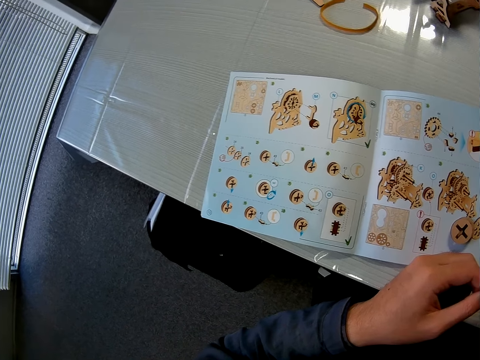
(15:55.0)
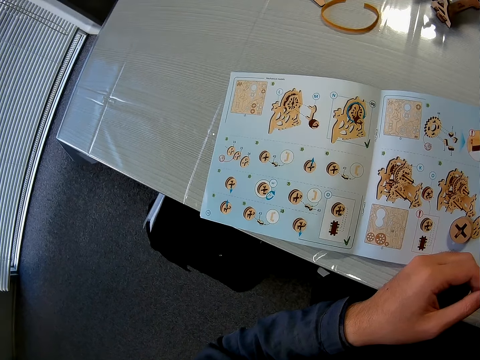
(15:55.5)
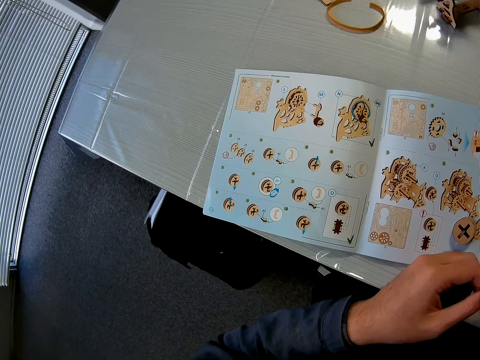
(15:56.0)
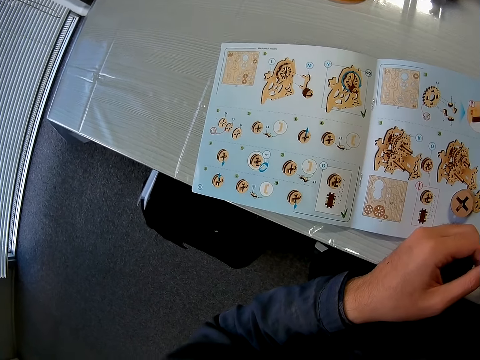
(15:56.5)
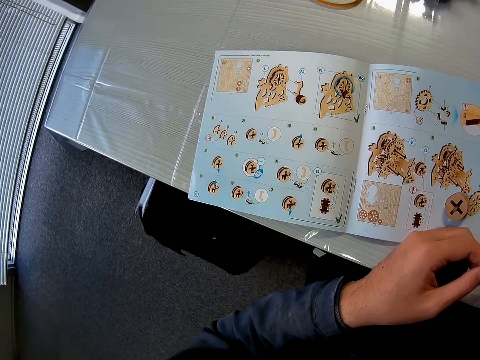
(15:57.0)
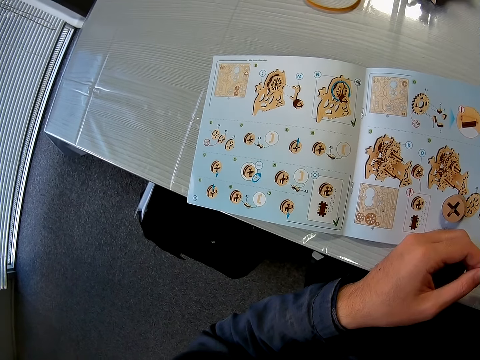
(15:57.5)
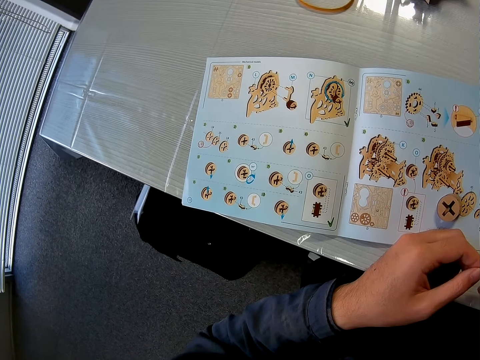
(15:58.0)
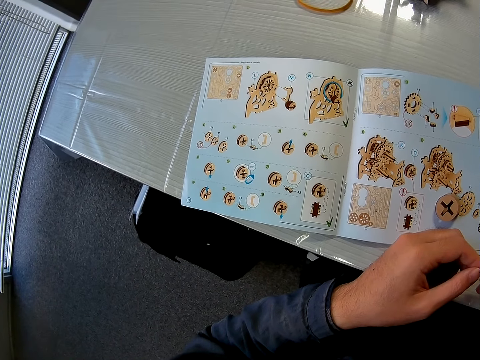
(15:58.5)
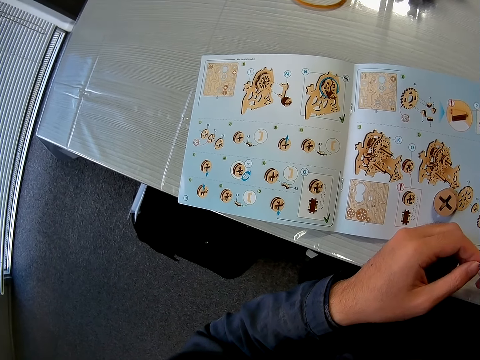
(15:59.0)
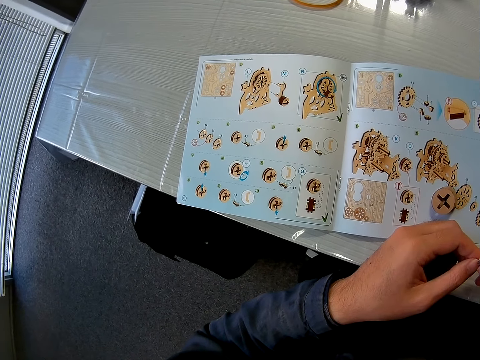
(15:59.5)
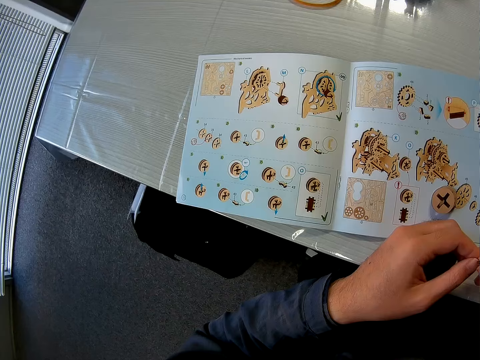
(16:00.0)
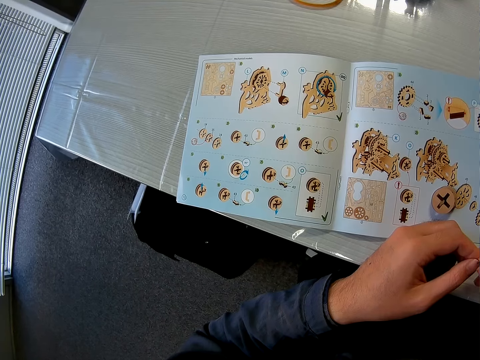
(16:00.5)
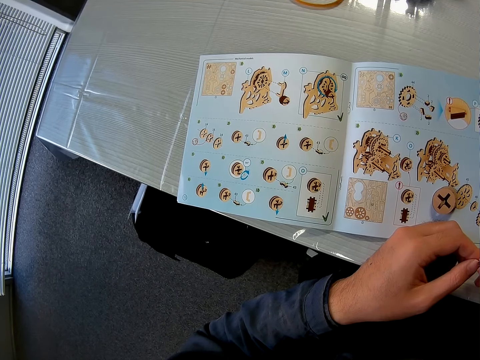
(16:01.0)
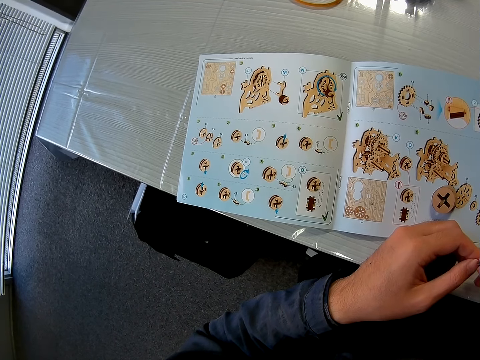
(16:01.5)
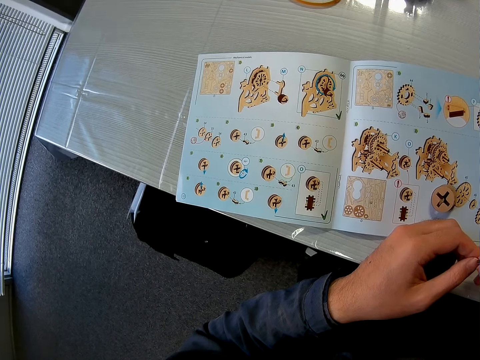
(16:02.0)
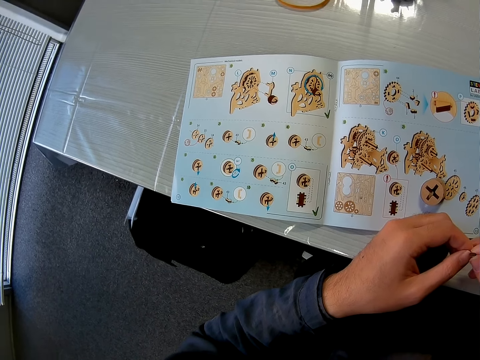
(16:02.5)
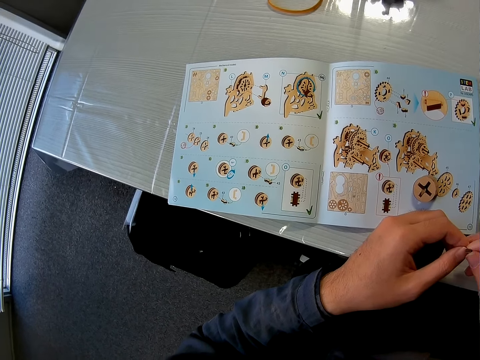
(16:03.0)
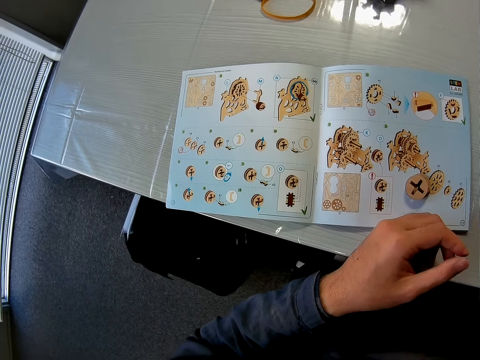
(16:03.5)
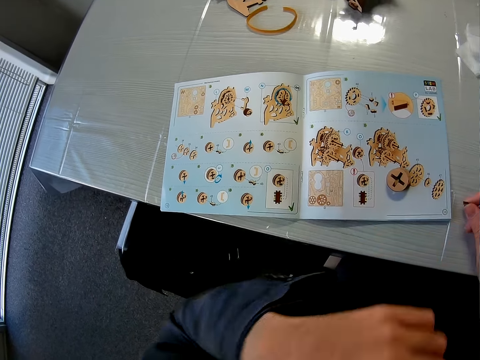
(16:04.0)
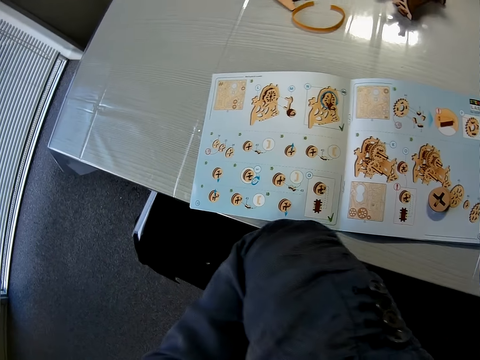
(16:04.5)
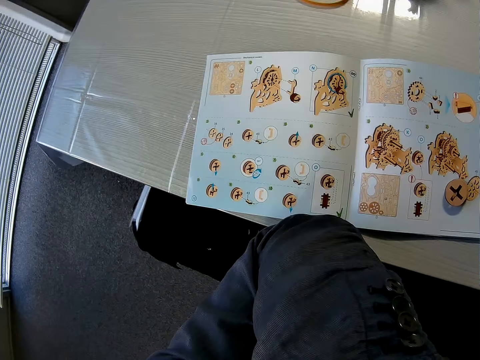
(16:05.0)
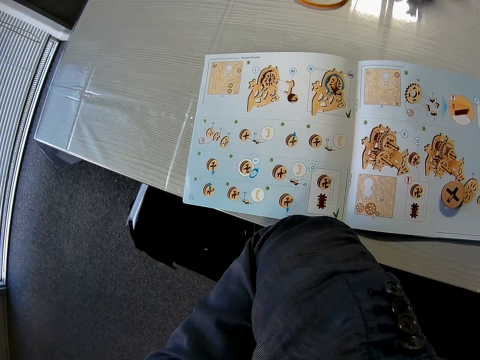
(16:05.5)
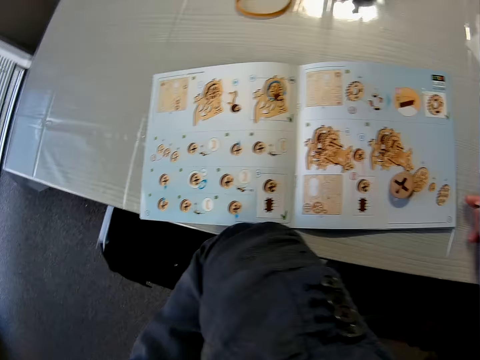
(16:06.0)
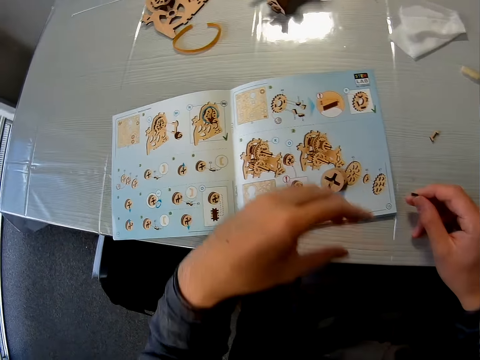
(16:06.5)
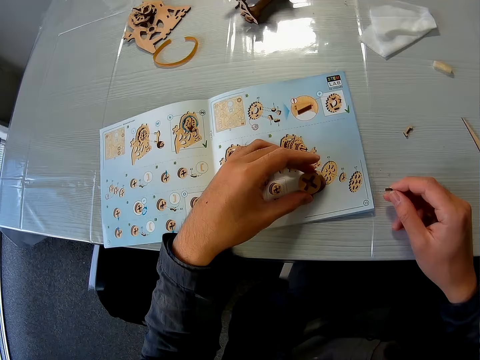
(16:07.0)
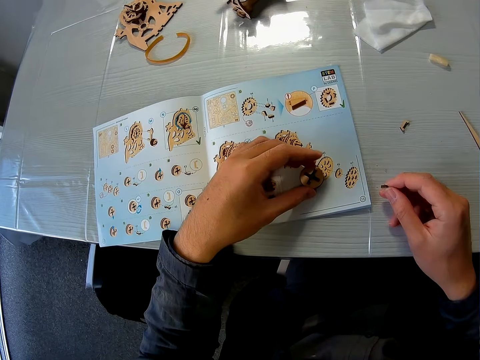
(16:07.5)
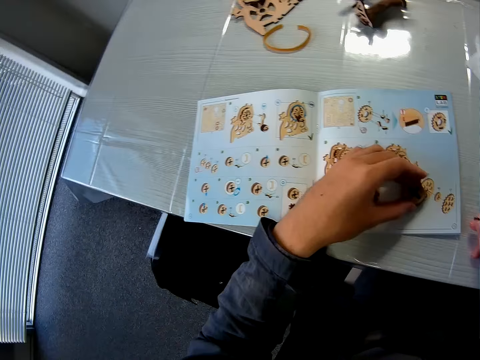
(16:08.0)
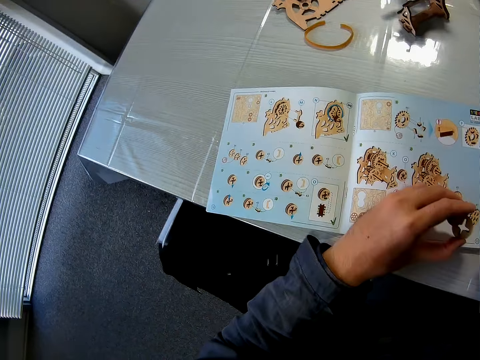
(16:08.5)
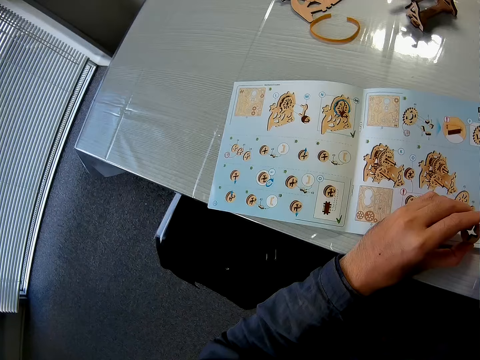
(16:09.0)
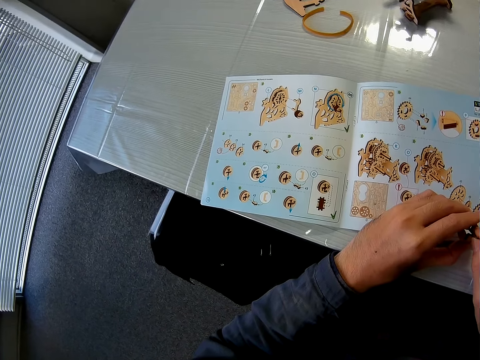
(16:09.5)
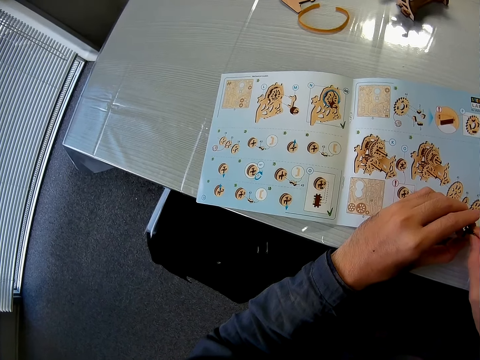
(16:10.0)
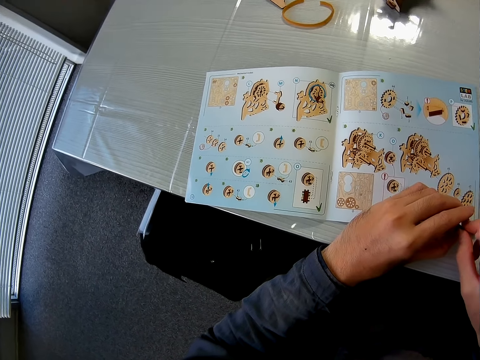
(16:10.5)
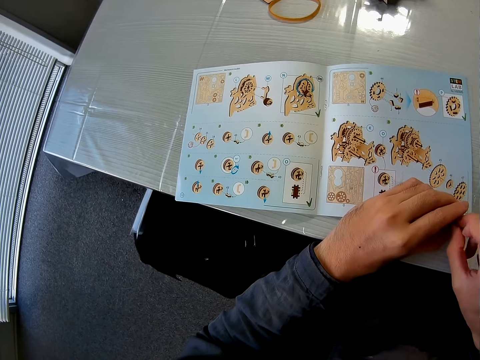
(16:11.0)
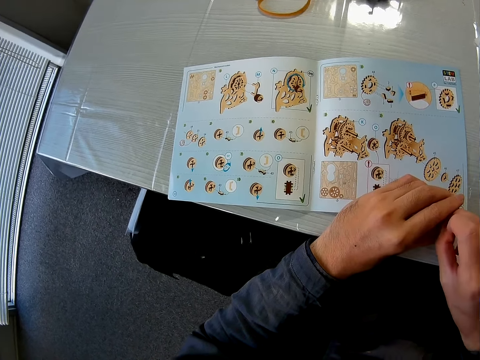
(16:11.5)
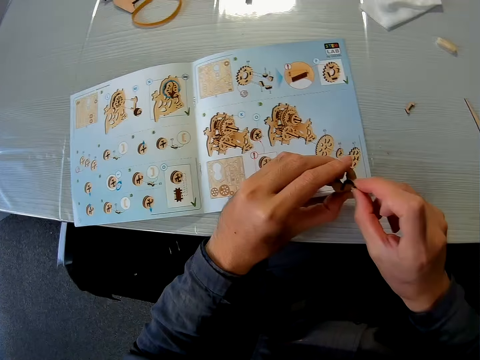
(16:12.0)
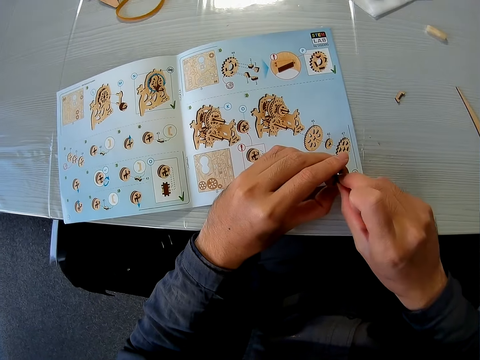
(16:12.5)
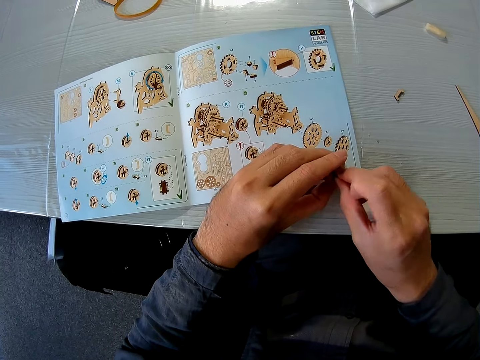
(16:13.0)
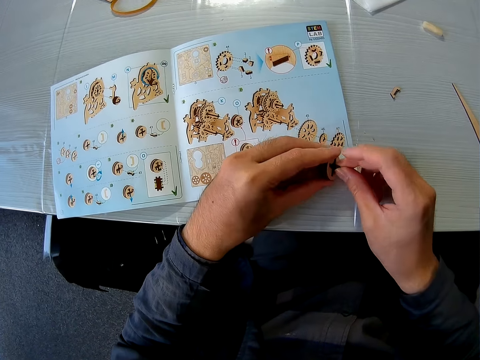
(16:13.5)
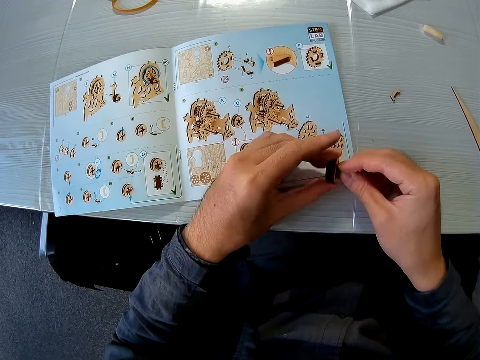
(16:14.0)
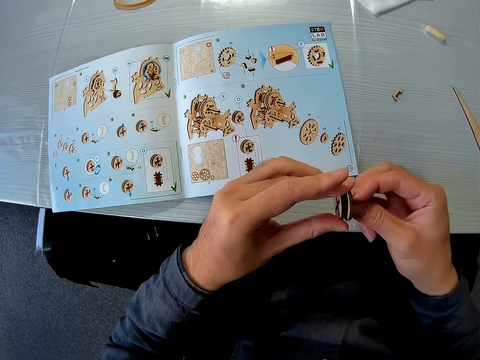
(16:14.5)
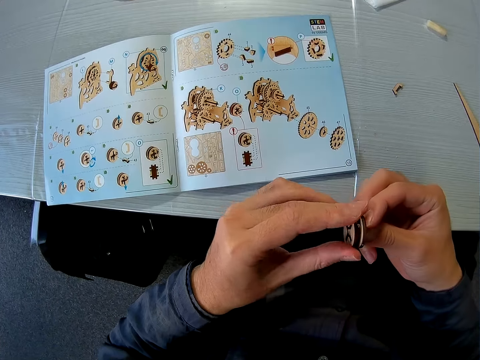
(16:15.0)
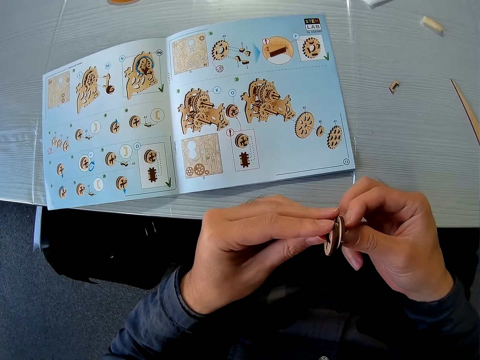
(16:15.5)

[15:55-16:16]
The camera wearer touches his face with his left hand. He picks up the puzzle piece from the book. He inserts the puzzle pieces into each other.

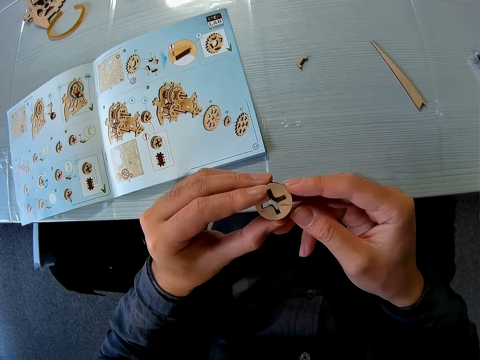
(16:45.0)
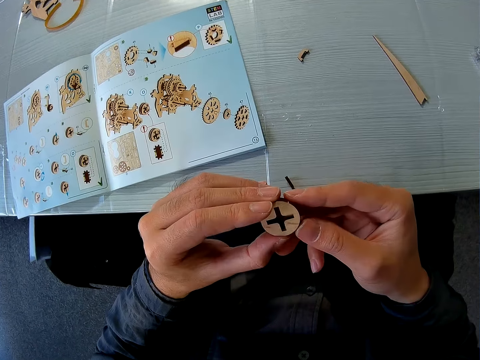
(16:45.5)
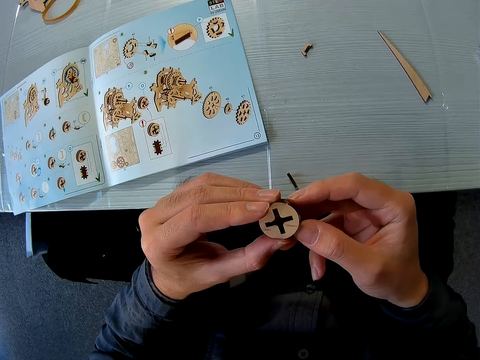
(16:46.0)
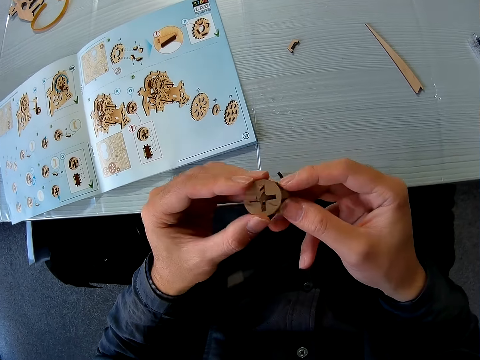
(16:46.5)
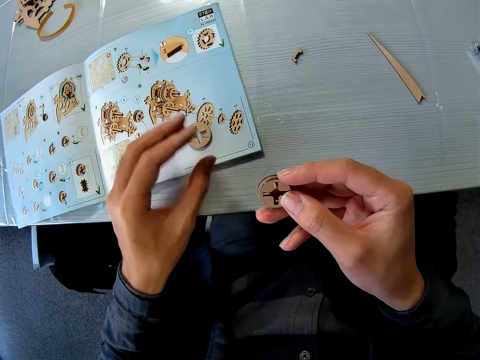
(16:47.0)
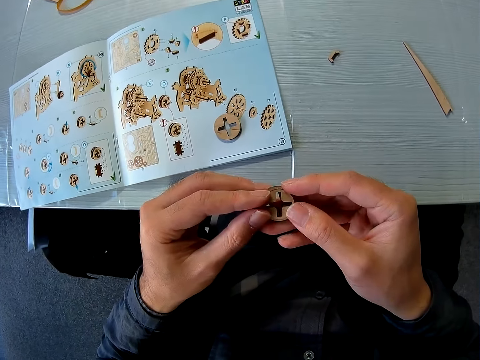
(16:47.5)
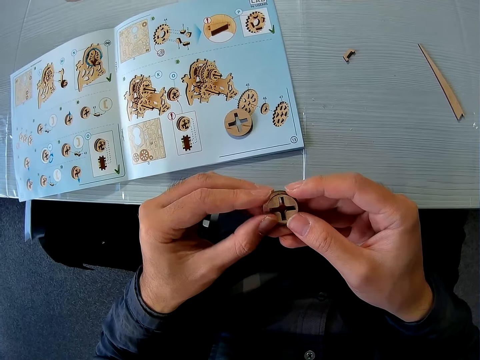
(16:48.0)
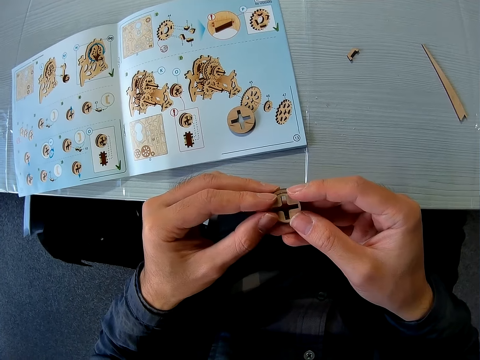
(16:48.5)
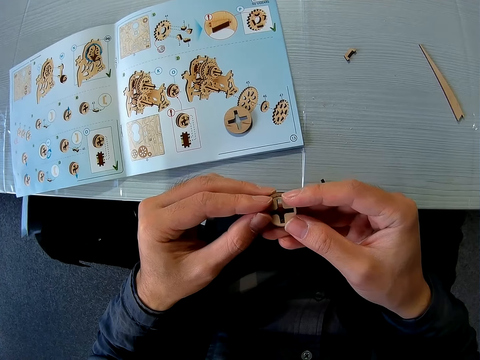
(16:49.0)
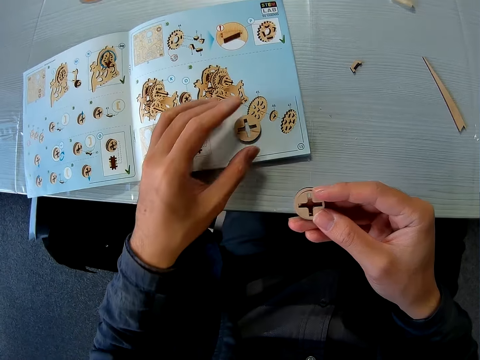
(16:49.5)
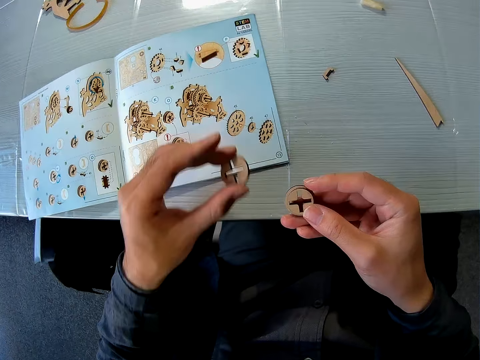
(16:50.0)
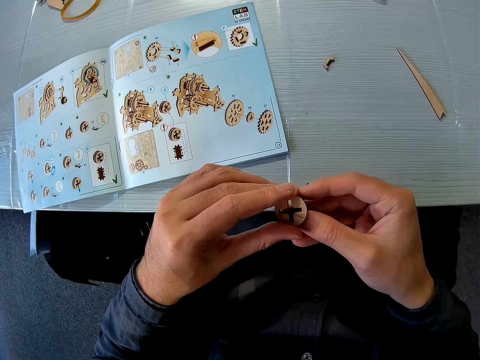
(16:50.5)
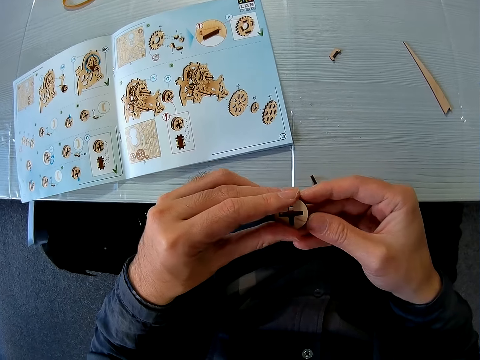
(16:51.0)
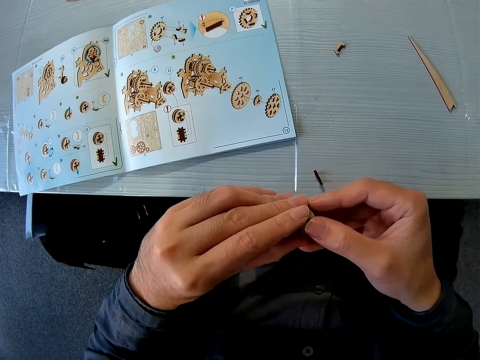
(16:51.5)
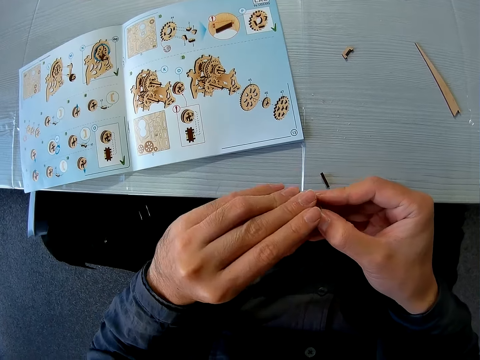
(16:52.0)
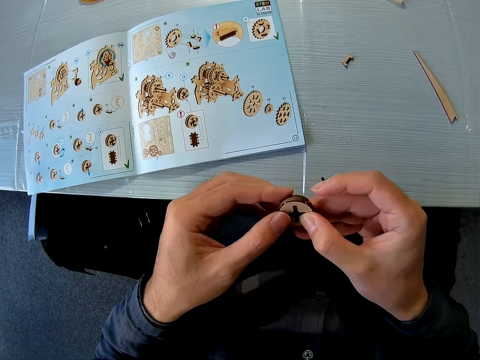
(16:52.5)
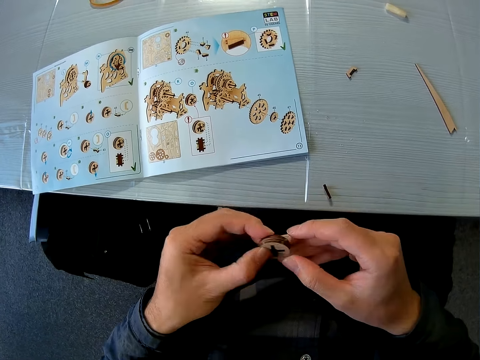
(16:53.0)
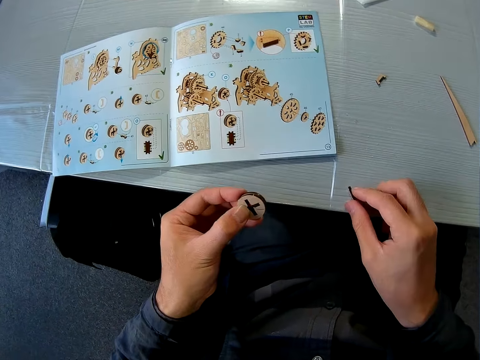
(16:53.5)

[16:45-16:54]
The camera wearer drops a puzzle piece on the book. They remove something from another. They hold something. They pick up the puzzle piece on the book. They attach something. They arrange the puzzle pieces with both hands.
